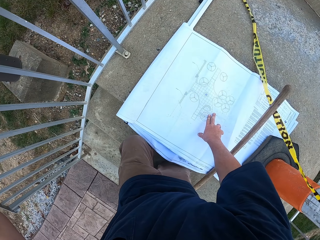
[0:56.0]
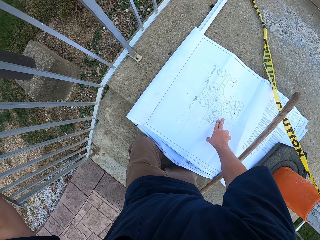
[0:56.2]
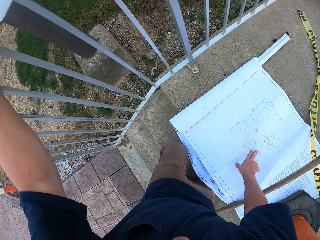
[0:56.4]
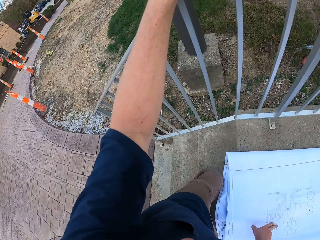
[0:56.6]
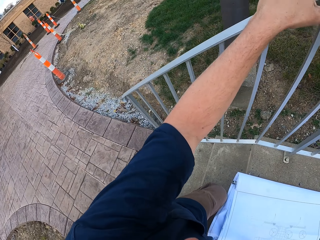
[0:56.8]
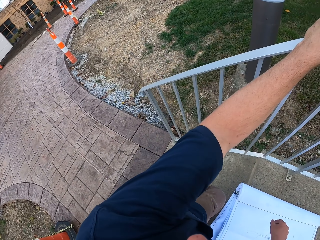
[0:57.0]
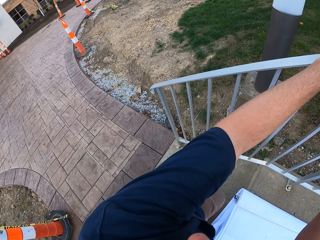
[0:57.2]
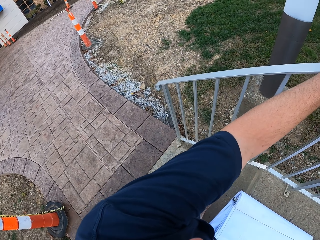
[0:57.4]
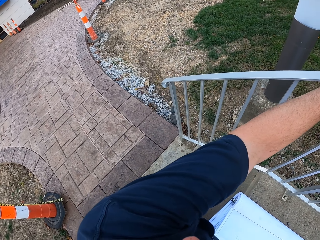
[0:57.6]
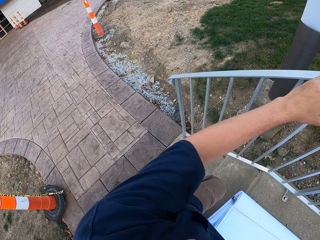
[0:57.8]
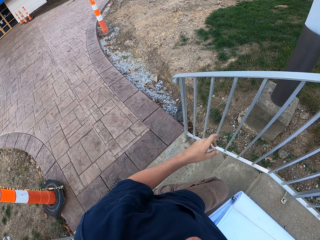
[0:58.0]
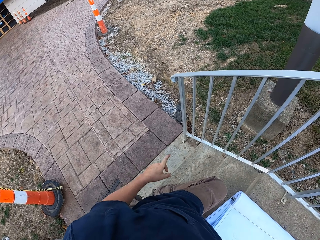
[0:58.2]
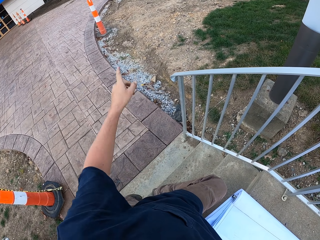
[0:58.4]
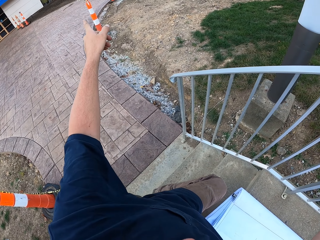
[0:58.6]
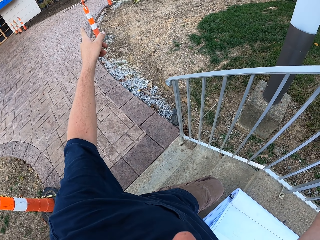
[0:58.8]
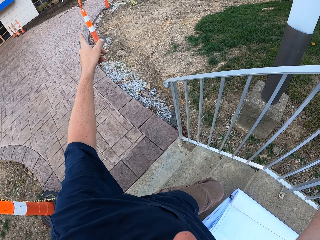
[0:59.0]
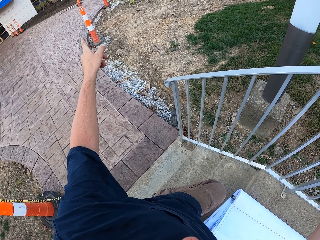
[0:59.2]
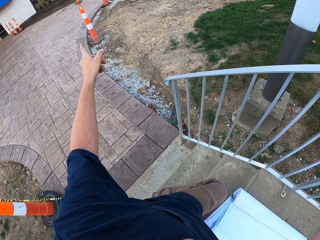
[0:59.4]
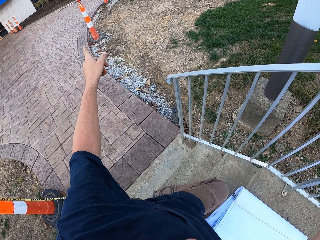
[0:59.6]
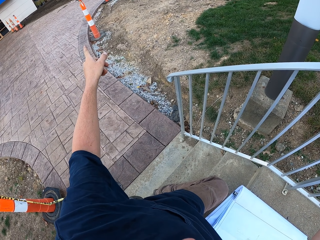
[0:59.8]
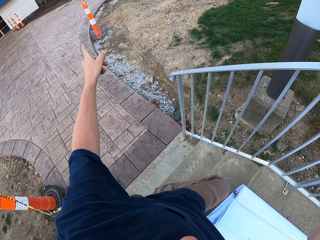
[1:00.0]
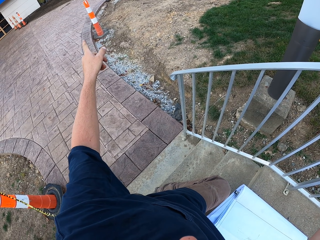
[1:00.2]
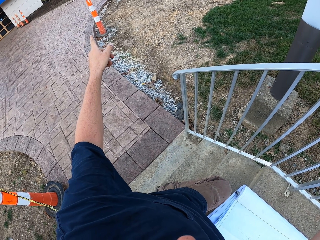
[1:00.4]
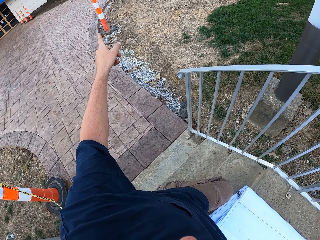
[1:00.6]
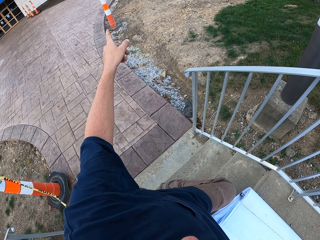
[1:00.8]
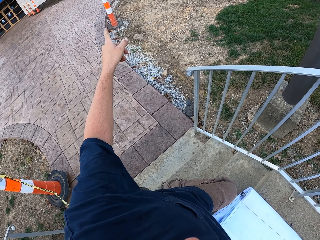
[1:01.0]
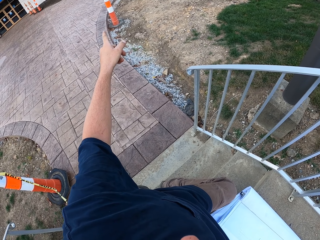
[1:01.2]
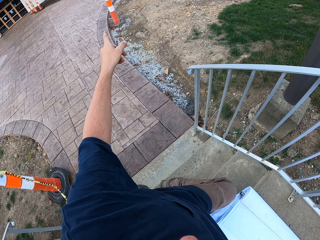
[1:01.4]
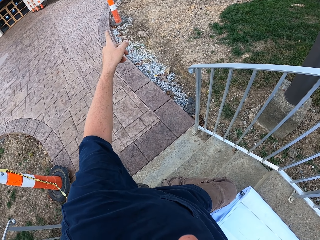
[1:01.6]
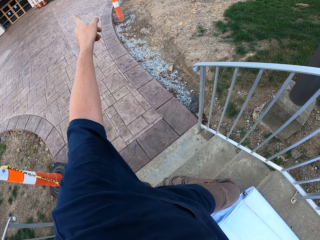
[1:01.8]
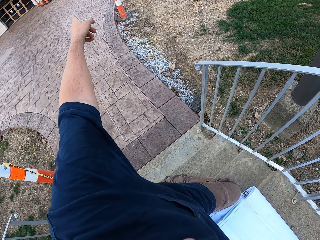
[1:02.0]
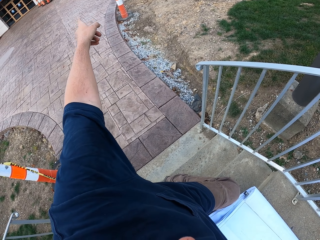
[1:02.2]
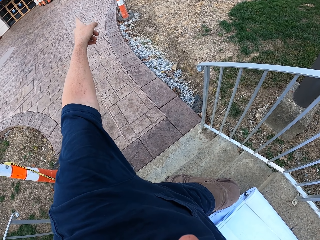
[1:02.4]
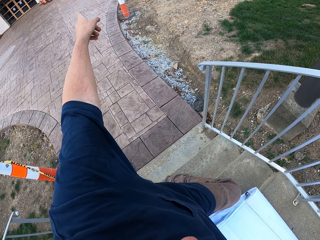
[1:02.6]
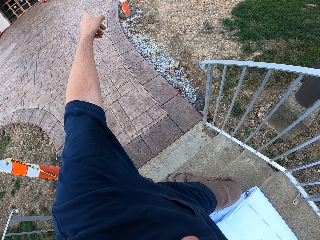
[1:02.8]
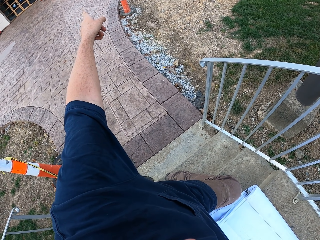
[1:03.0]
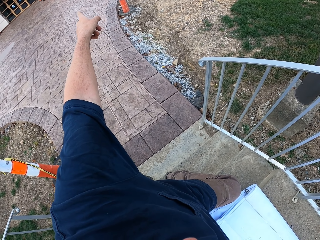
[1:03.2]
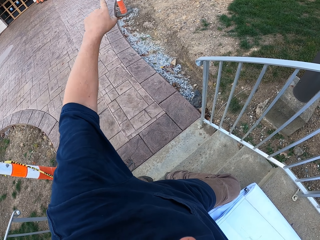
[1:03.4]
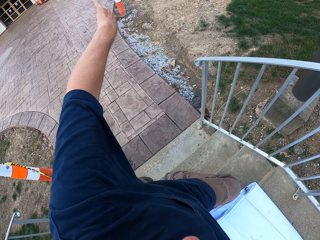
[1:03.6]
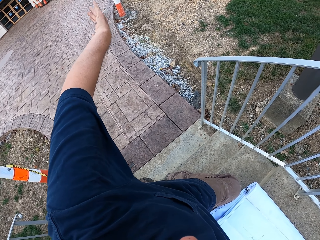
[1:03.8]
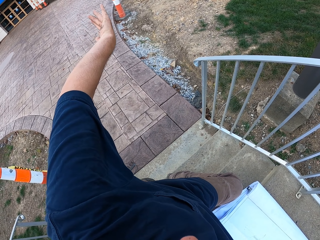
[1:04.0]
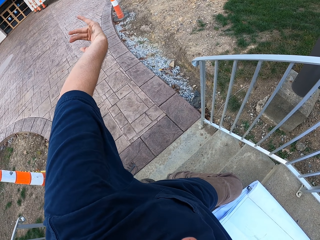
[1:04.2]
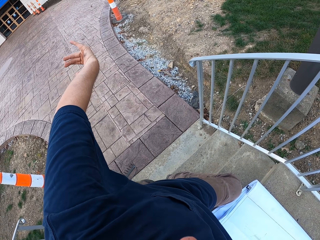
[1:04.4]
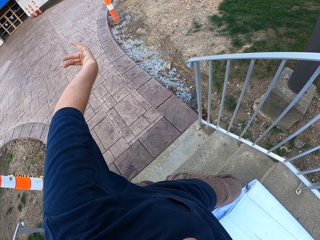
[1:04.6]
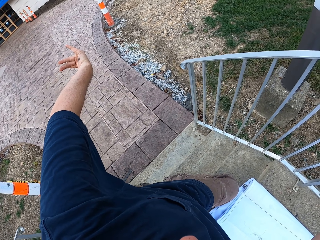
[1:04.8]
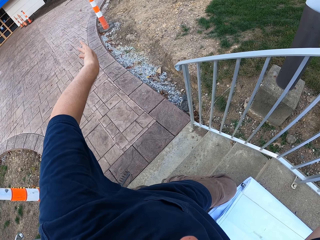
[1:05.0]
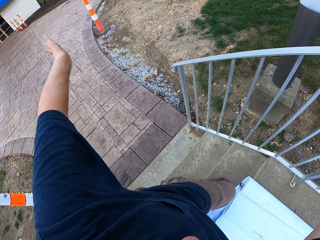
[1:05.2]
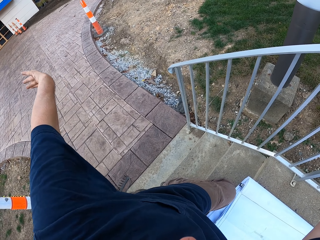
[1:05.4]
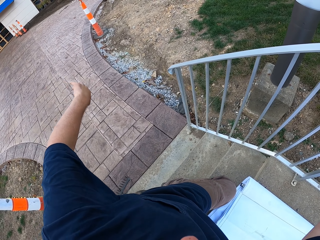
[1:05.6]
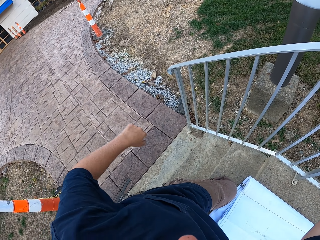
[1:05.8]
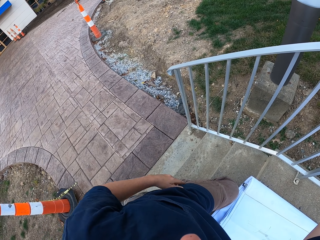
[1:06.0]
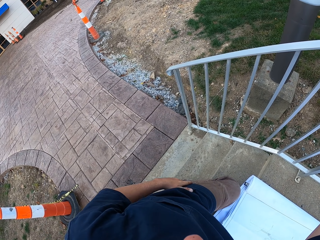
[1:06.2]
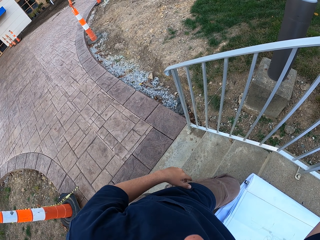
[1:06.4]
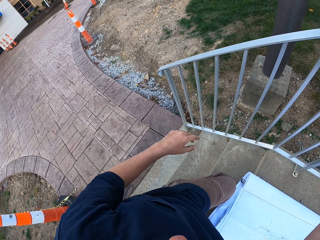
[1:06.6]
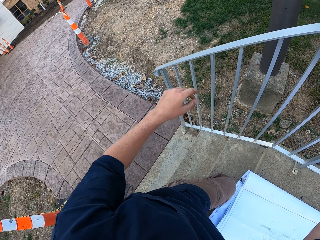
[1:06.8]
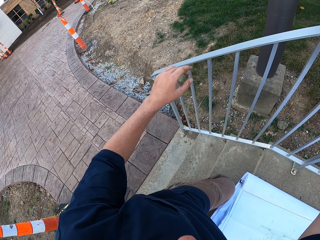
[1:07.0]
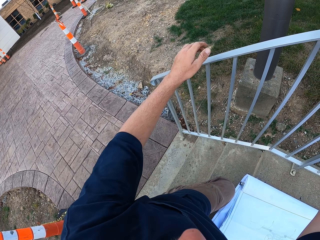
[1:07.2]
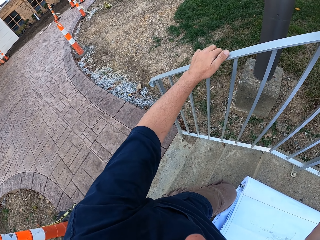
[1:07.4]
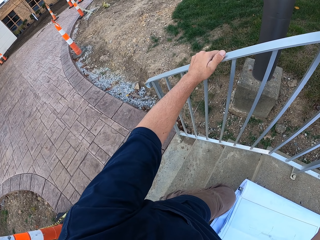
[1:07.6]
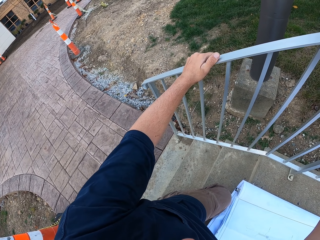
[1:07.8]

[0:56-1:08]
The camera wearer communicates with someone.

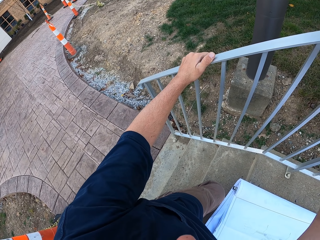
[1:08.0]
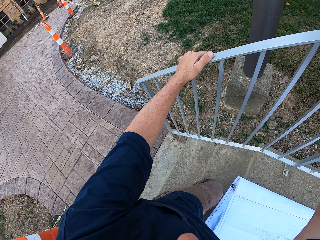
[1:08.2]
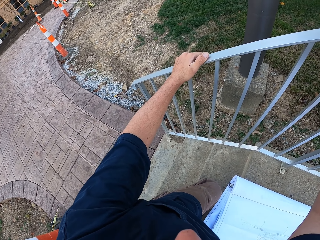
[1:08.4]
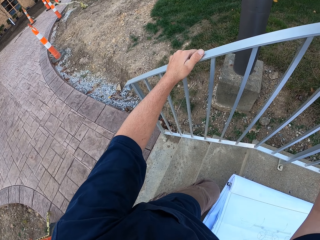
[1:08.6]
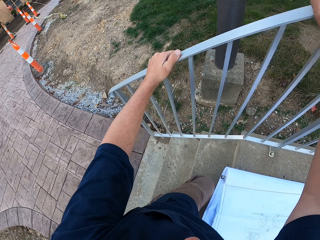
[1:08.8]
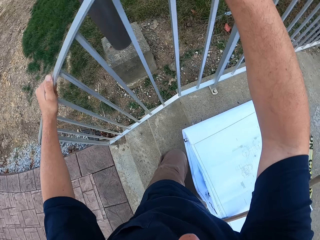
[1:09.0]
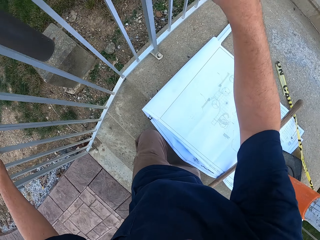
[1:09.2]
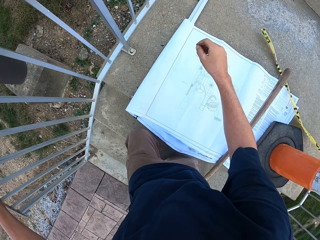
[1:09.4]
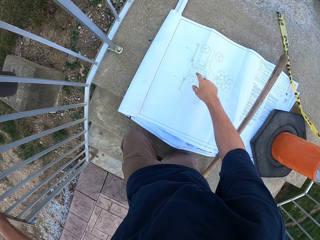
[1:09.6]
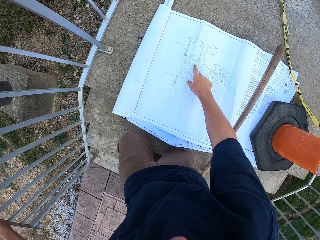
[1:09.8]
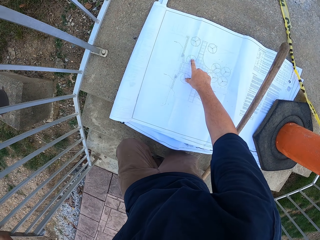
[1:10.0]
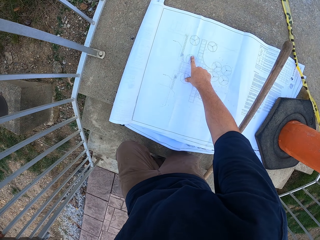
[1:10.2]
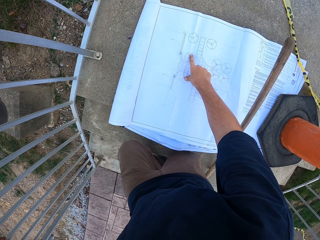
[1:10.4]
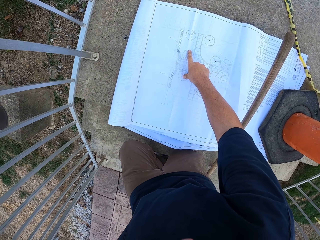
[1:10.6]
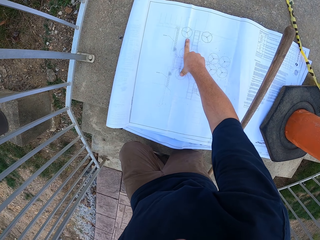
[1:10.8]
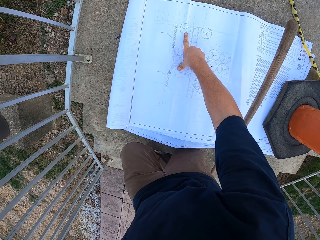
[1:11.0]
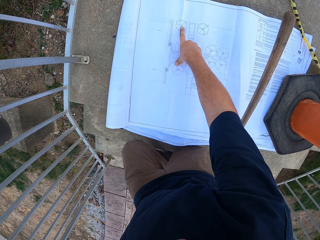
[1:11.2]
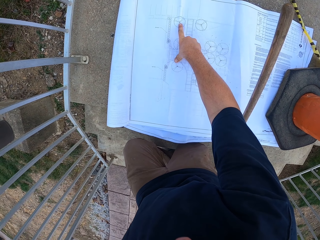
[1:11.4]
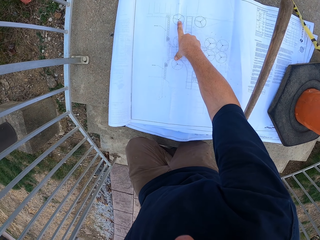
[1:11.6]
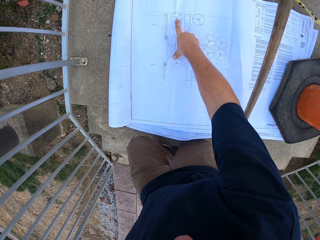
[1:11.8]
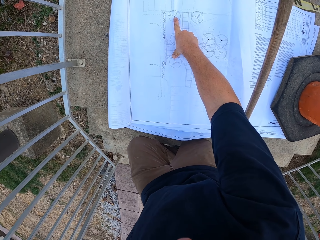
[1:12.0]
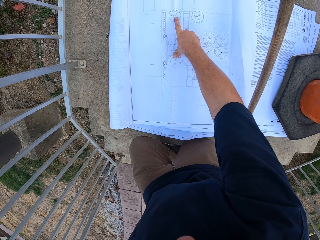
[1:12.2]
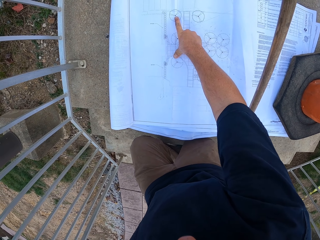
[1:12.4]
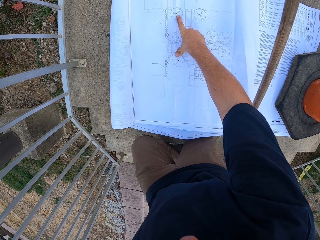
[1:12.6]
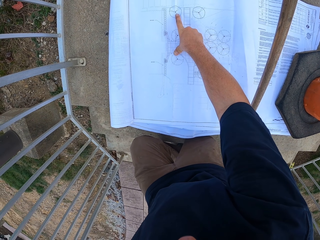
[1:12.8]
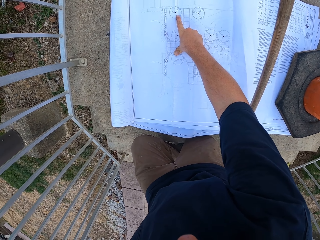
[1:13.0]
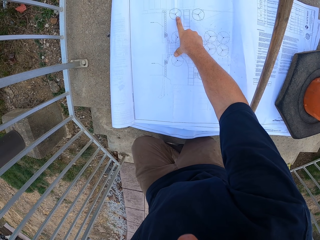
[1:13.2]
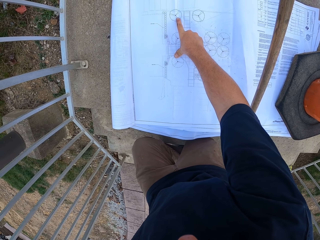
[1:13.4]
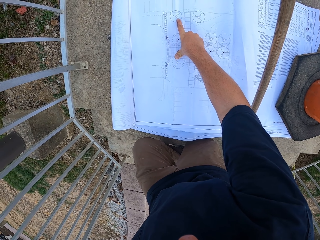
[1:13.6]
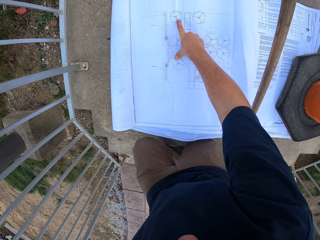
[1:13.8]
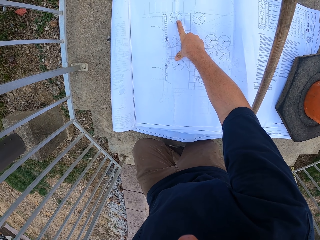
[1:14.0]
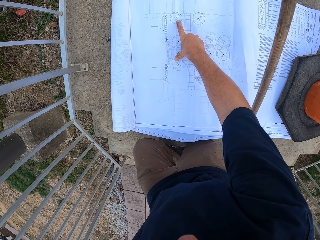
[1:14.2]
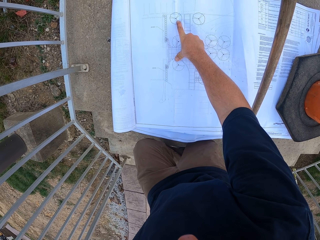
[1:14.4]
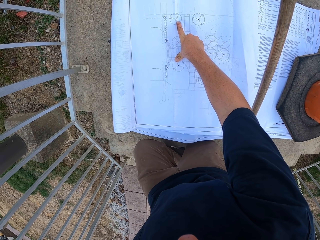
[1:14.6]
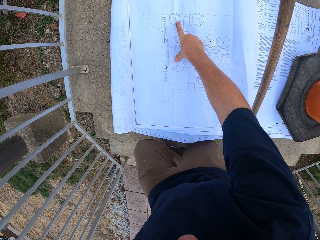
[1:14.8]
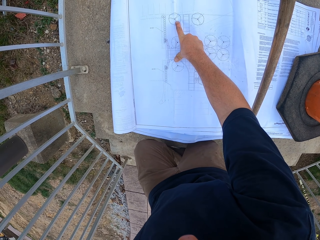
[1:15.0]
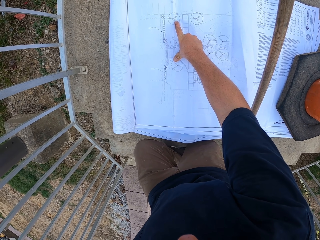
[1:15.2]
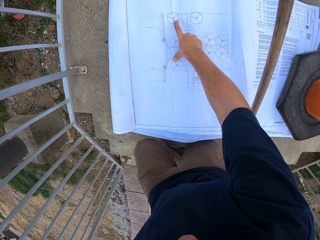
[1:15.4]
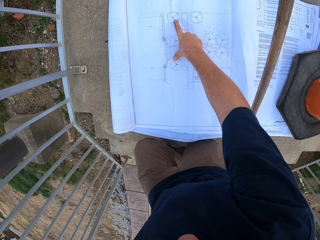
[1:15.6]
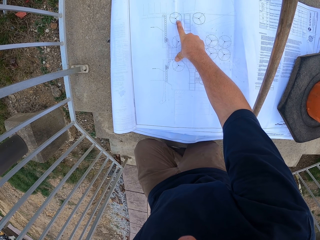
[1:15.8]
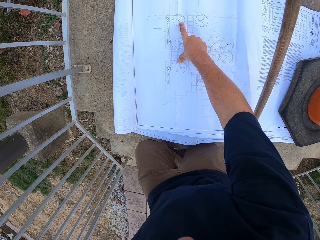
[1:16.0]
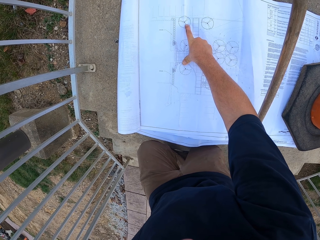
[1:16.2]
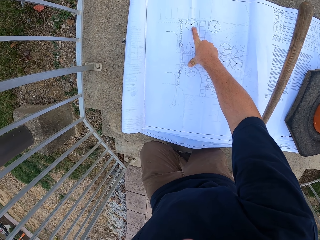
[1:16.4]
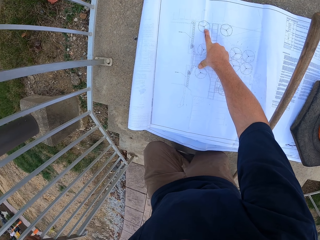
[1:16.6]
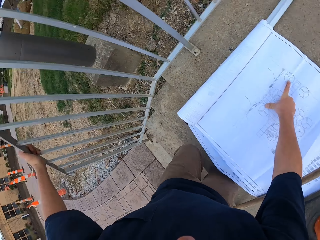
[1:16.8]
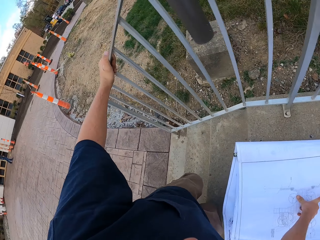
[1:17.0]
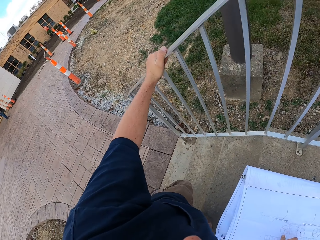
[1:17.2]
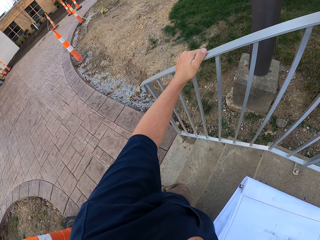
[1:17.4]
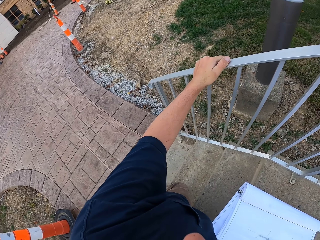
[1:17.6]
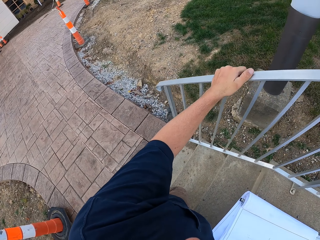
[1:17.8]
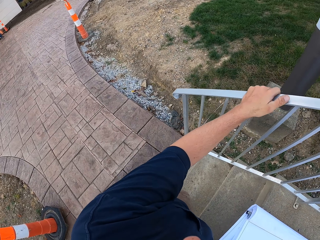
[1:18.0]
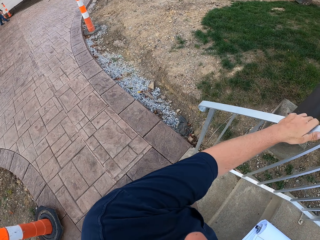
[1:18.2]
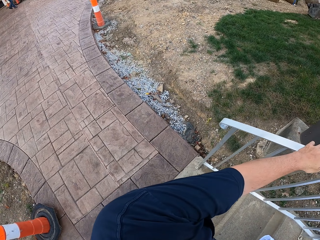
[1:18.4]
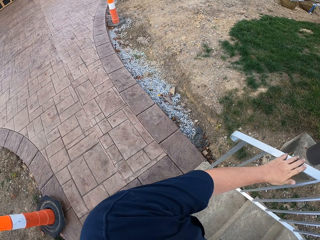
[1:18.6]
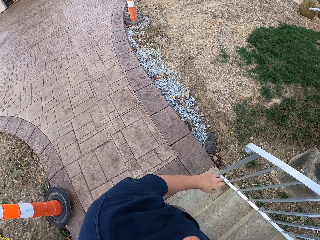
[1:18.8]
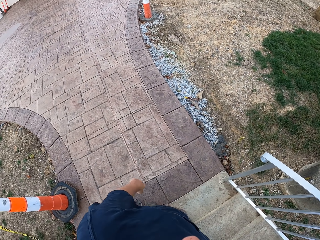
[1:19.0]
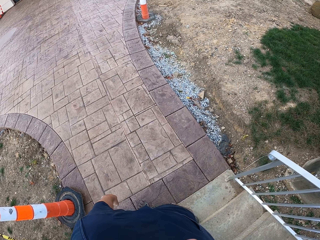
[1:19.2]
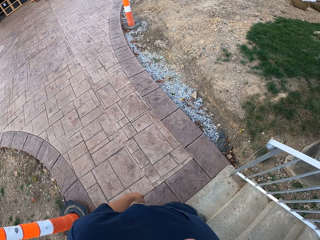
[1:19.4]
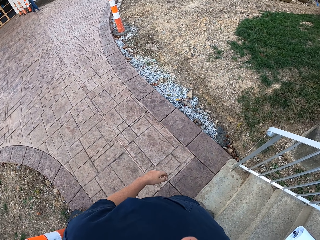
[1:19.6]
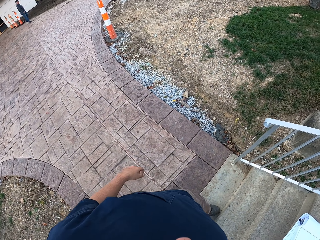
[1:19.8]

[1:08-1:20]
The camera wearer looks at the piece of paper. They look around.
